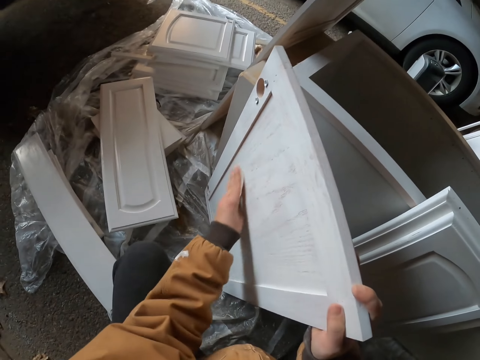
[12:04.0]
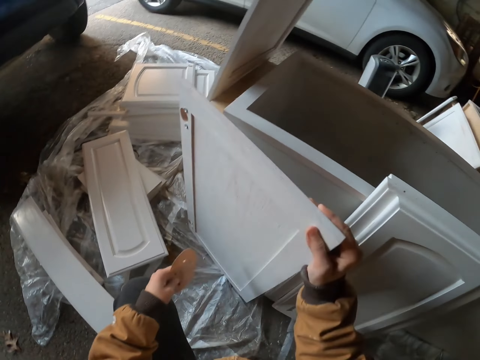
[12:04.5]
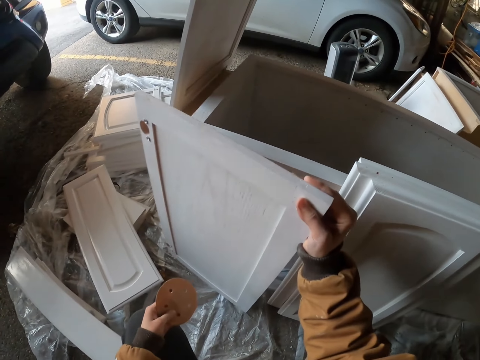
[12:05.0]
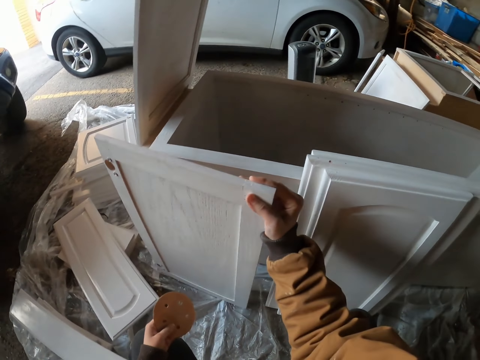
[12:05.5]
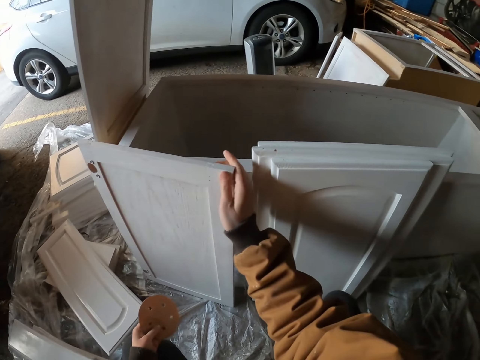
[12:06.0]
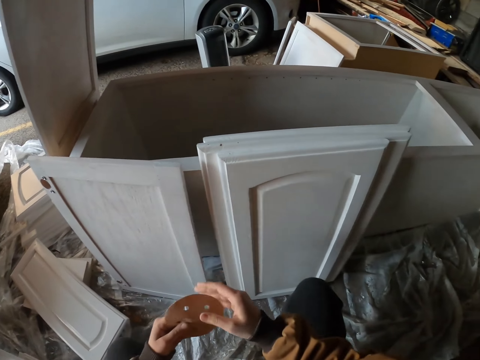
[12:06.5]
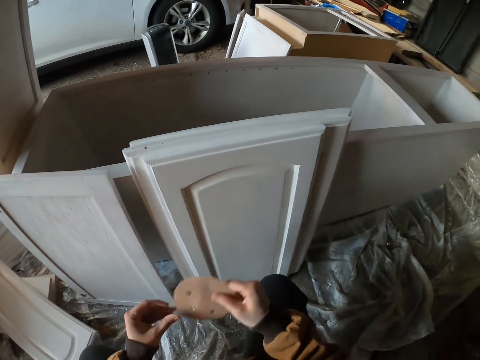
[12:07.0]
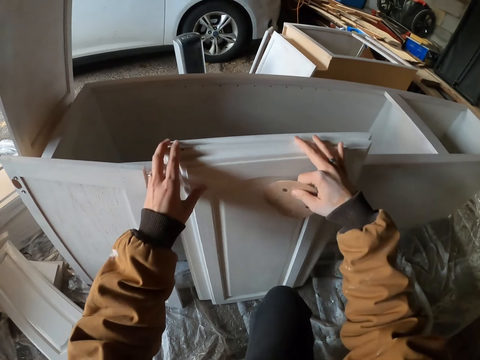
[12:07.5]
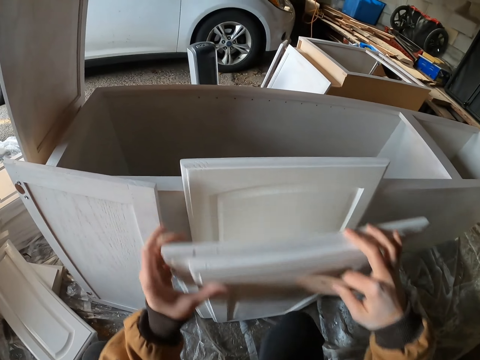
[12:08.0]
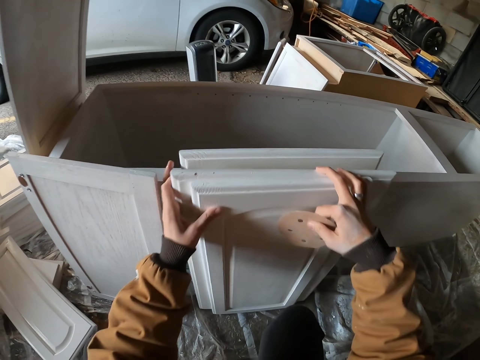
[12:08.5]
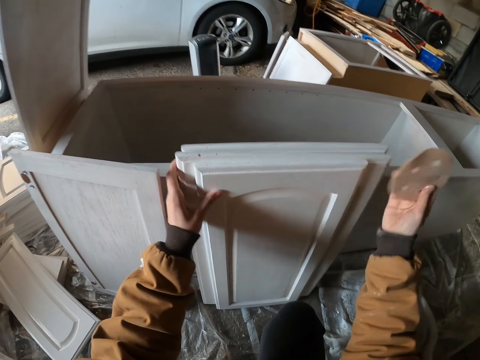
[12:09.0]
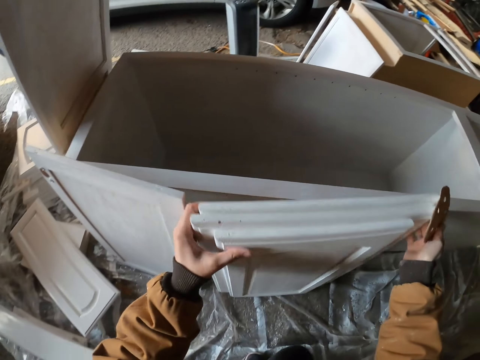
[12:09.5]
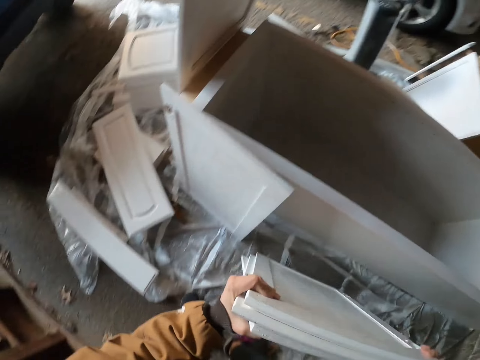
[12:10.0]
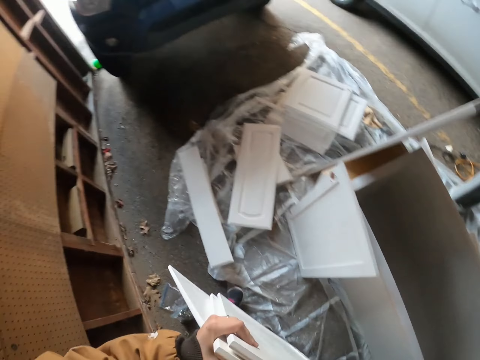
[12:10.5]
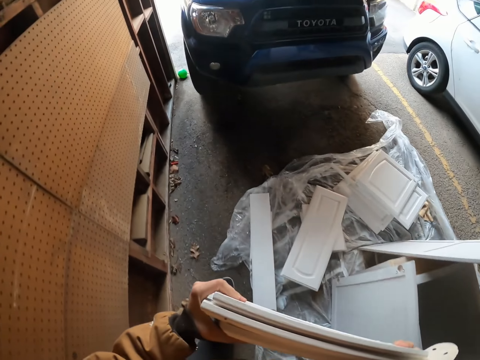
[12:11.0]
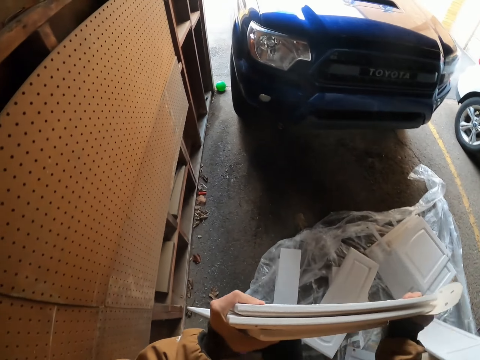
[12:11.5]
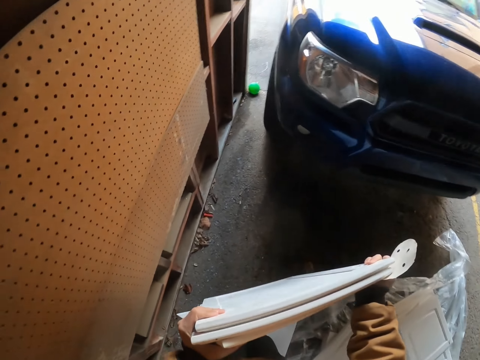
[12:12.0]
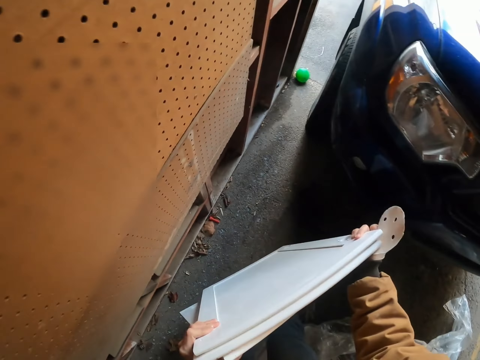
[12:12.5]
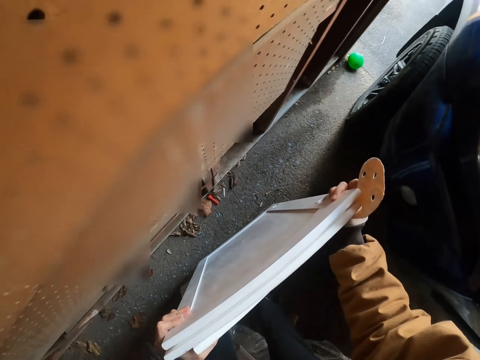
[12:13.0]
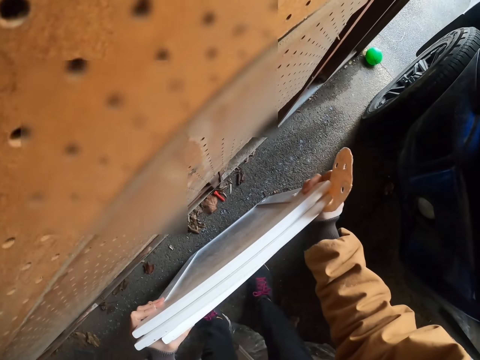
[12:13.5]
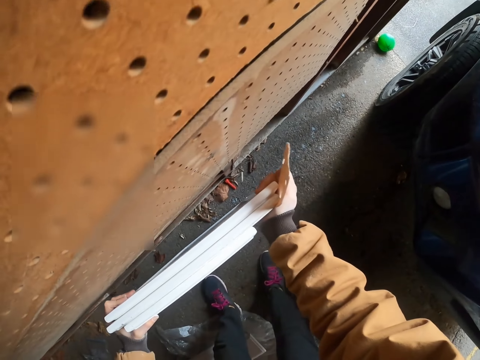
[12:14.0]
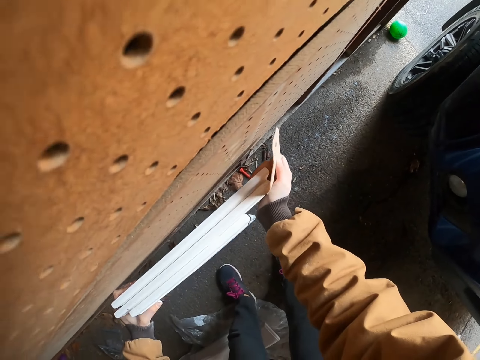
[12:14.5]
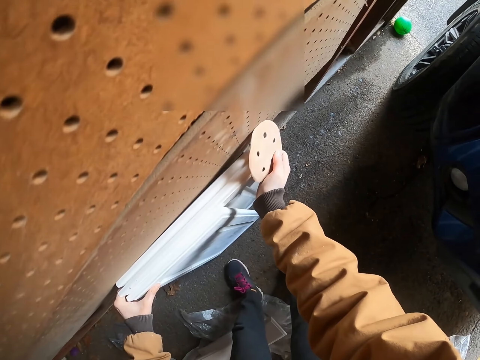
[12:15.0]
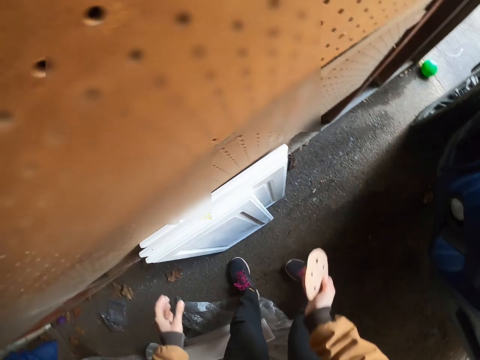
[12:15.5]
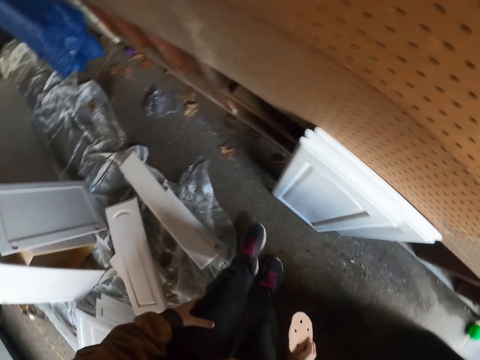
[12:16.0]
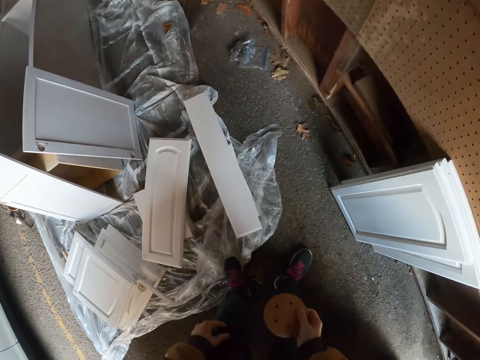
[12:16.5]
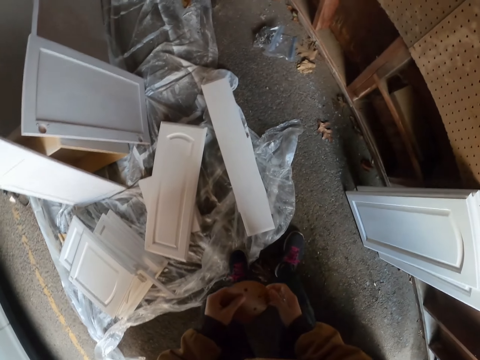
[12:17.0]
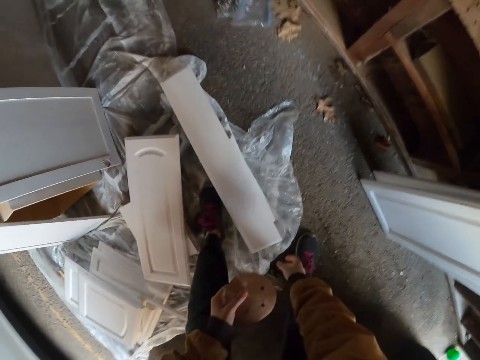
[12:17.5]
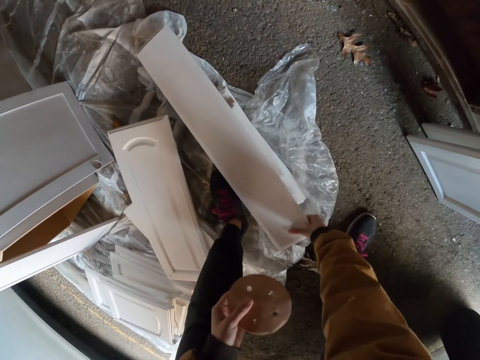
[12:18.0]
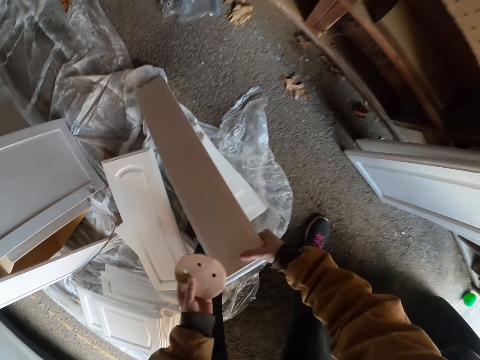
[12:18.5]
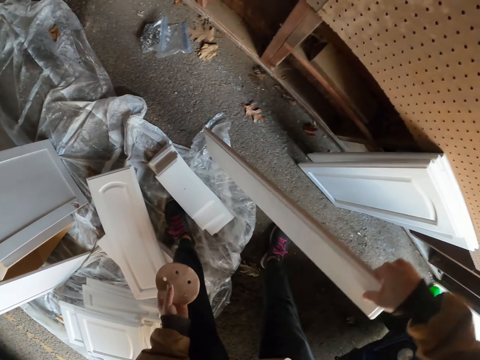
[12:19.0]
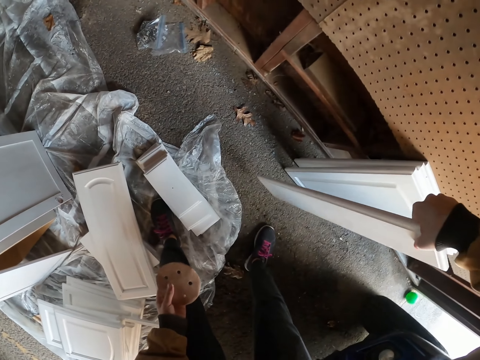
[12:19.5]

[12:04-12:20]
The camera wearer places a door against a cabinet. They slant the cabinet door. They pass a sanding disc to the right hand. They hold the cabinet door. They pick up cabinet doors. They walk in the room. They move the cabinet doors. They place the doors against a wall. They slant the cabinet doors. They move backwards. They turn around. They pass the sanding disc to the left hand. They pick up a wood.

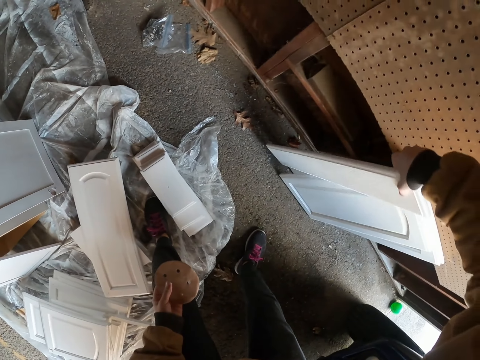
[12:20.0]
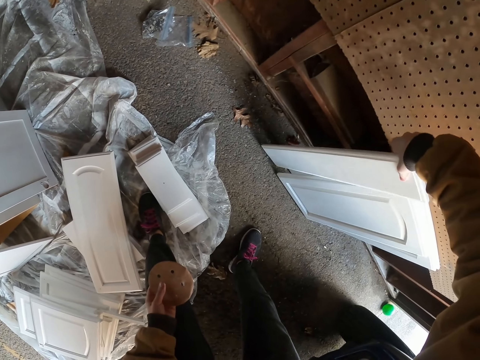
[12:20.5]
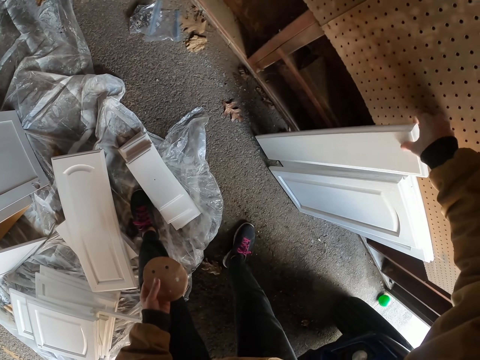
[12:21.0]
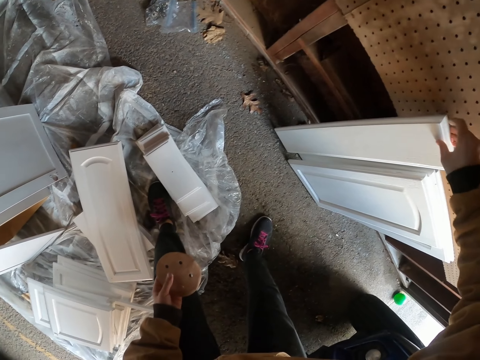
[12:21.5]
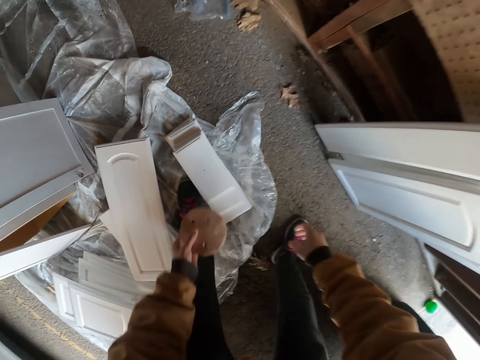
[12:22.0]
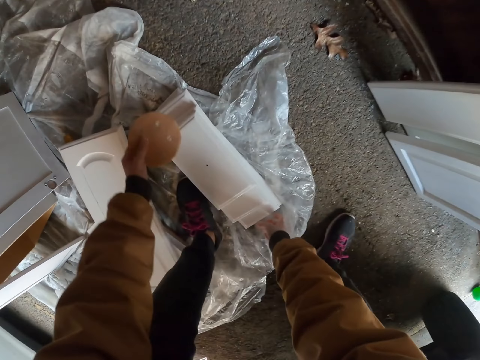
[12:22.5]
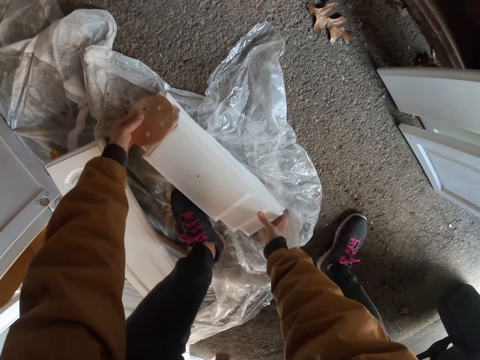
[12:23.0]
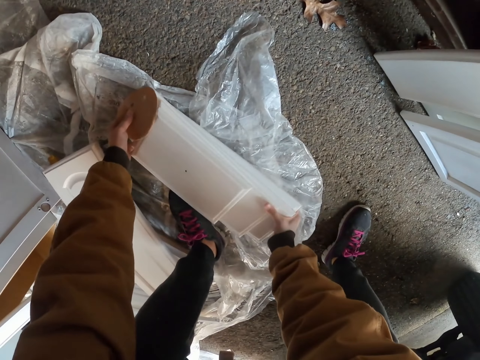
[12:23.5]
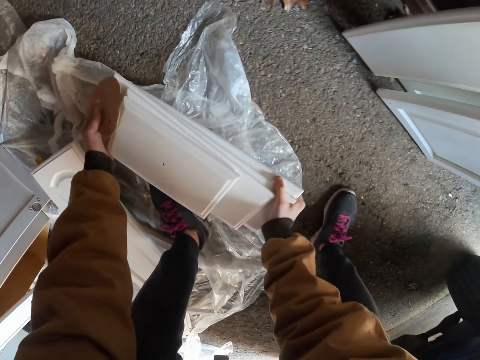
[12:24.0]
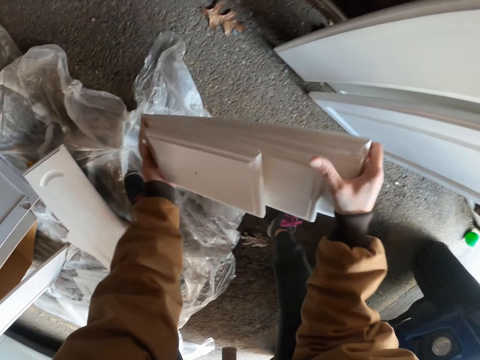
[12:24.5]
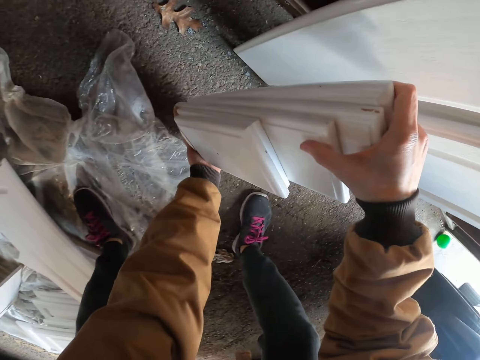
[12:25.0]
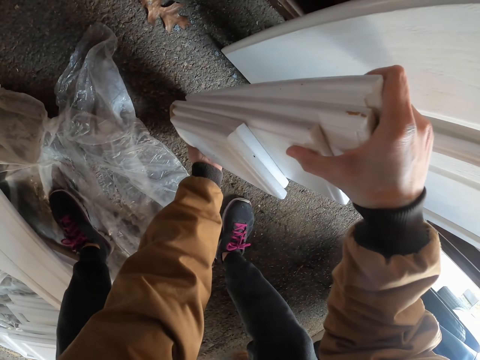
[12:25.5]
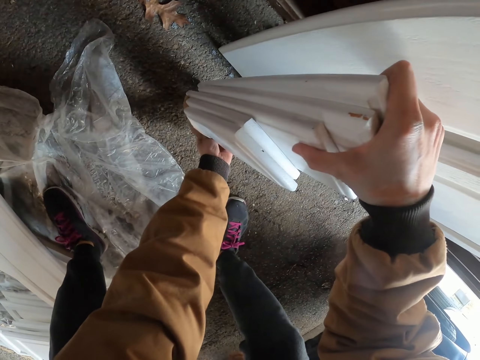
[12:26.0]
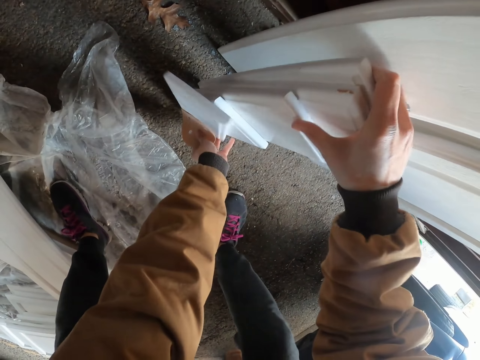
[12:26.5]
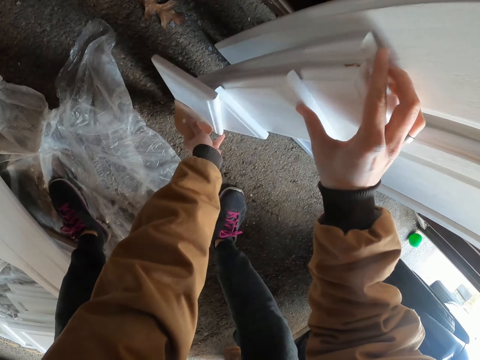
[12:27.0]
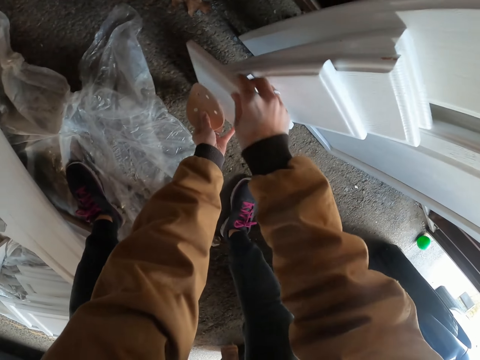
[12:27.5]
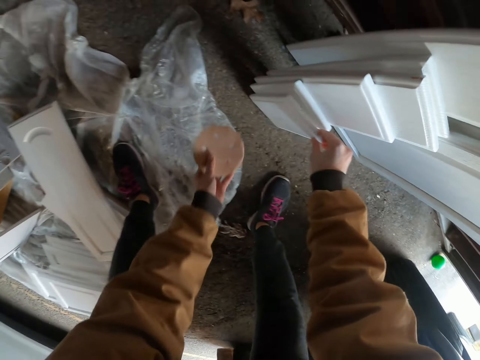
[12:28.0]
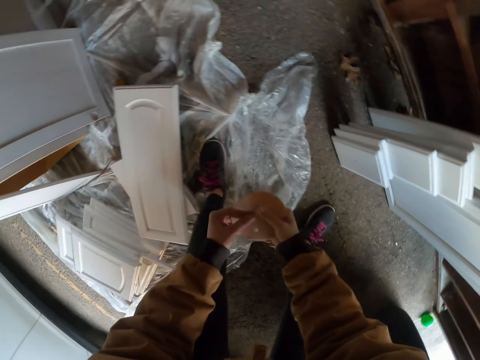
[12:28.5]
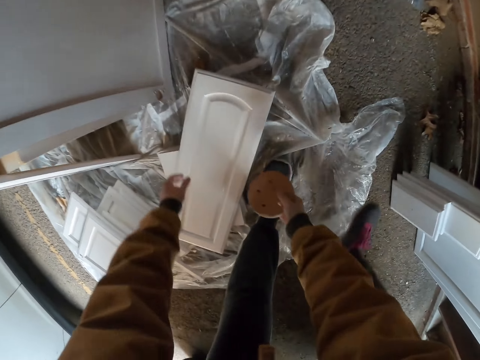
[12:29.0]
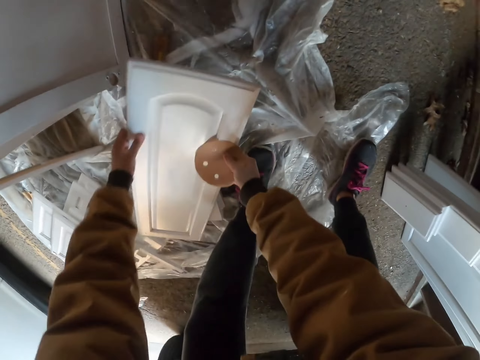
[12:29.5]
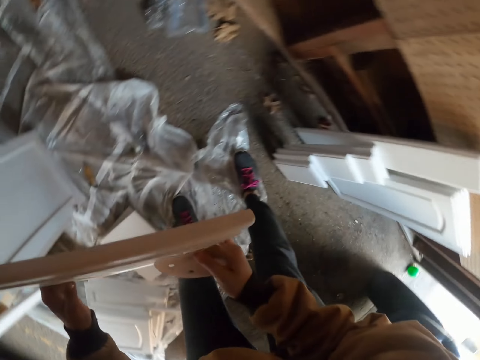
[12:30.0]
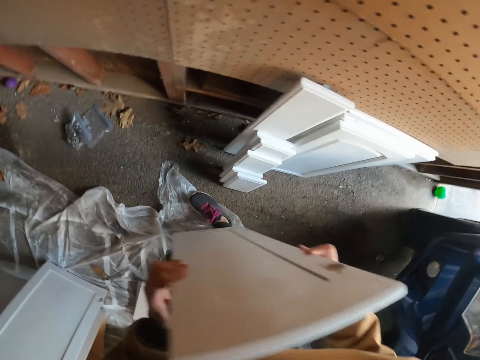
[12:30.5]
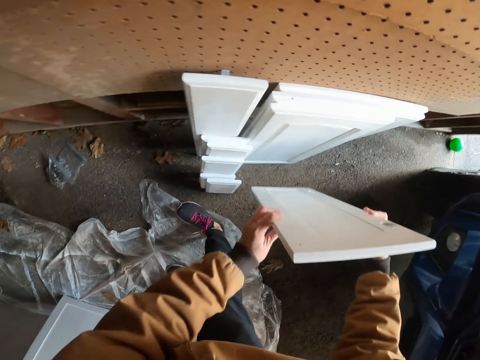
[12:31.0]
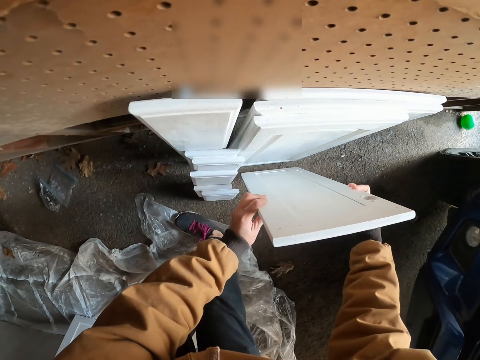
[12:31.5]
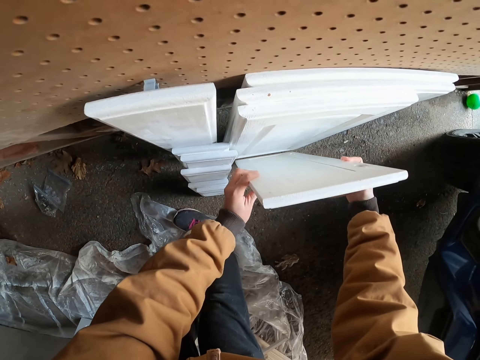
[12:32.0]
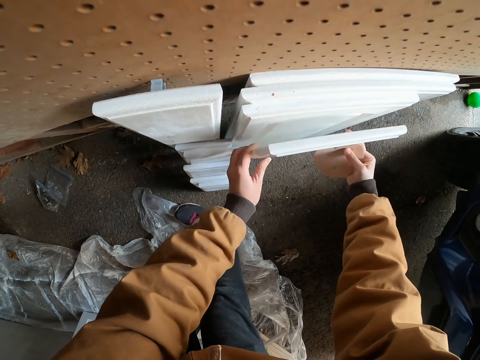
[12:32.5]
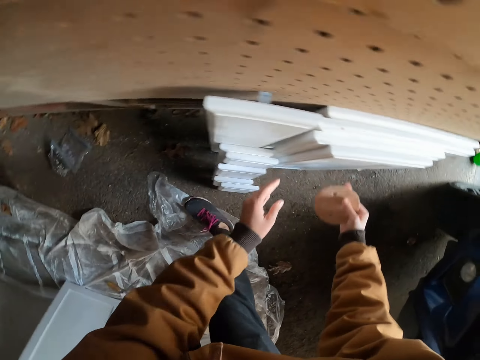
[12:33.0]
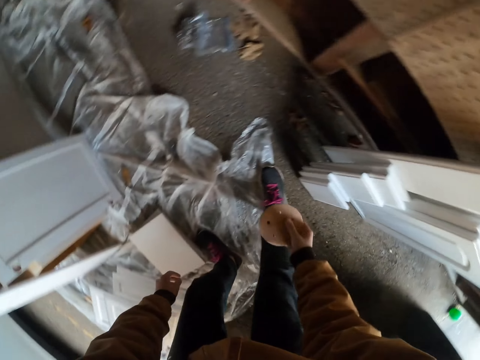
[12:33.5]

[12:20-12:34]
The camera wearer places the wood against a wall. They slant the wood. They pick up a cabinet stretcher or woods. They place the woods on a wood. They slant the cabinet stretcher. They pass the sanding disc to the right hand. They pick up a cabinet panel or door. They place the door on the other door. They slant the cabinet panel.
